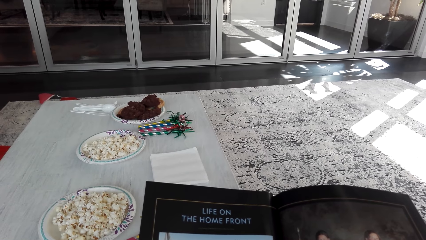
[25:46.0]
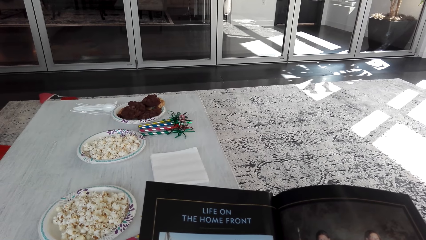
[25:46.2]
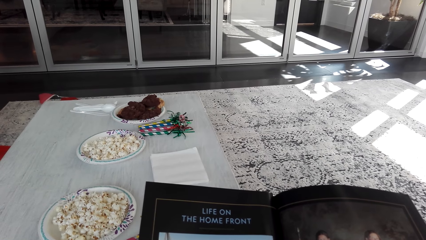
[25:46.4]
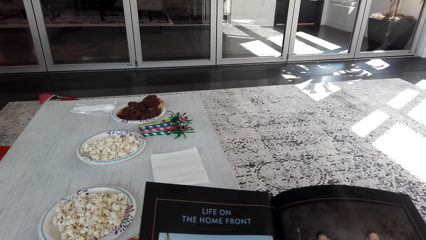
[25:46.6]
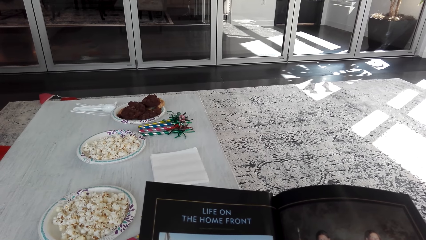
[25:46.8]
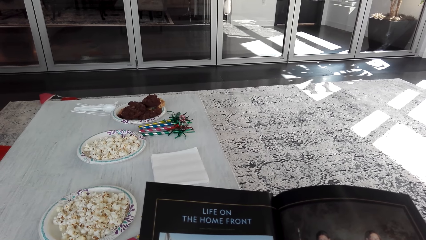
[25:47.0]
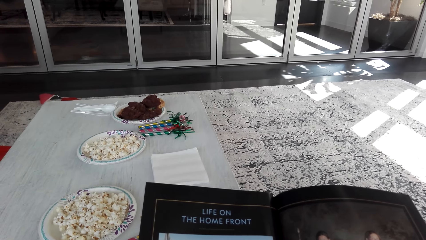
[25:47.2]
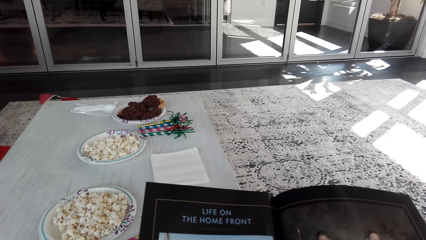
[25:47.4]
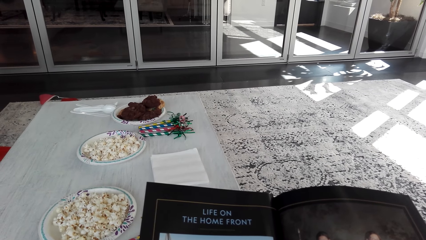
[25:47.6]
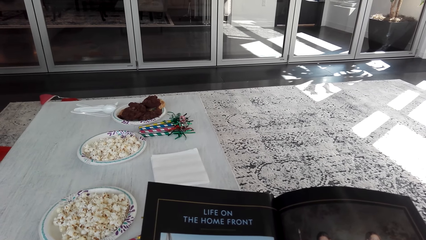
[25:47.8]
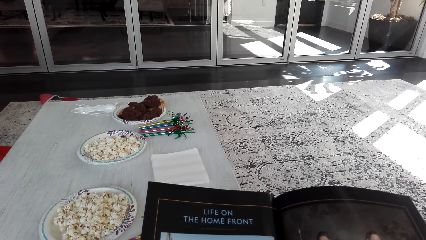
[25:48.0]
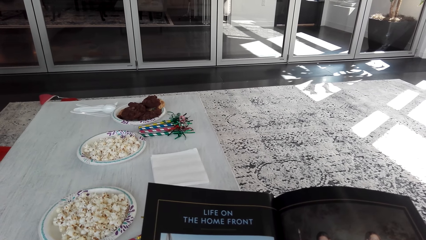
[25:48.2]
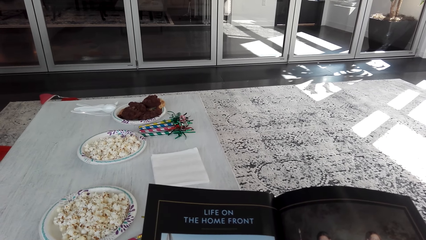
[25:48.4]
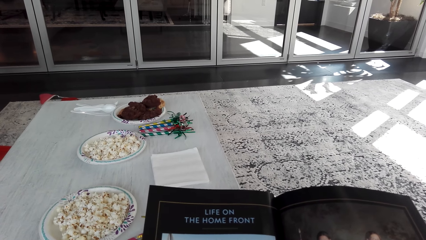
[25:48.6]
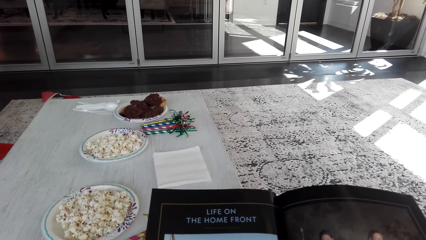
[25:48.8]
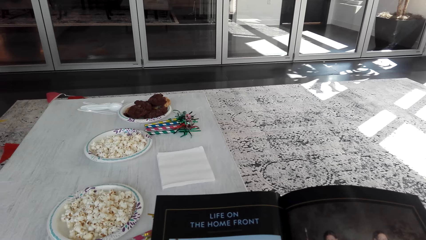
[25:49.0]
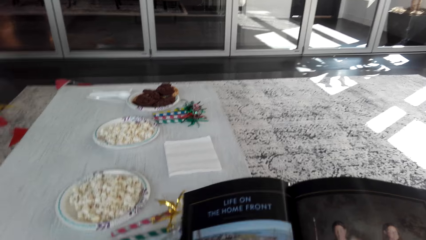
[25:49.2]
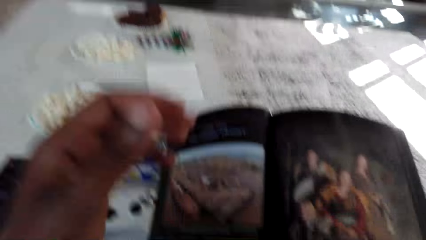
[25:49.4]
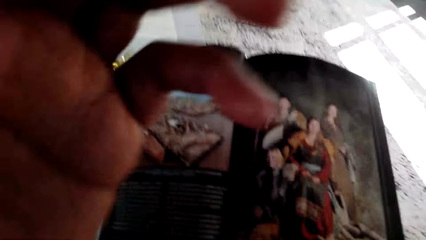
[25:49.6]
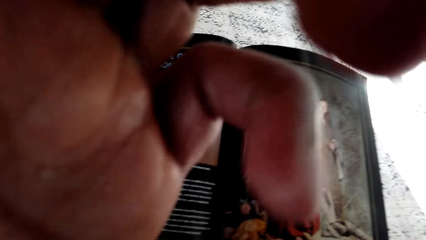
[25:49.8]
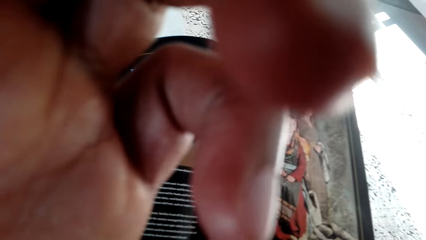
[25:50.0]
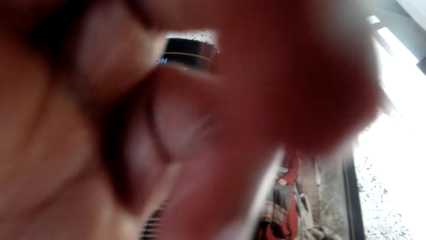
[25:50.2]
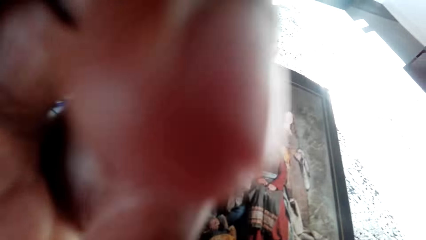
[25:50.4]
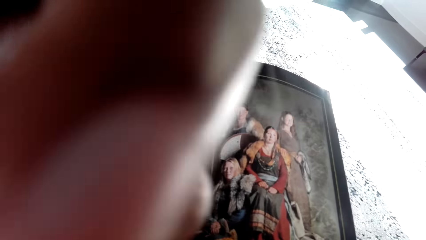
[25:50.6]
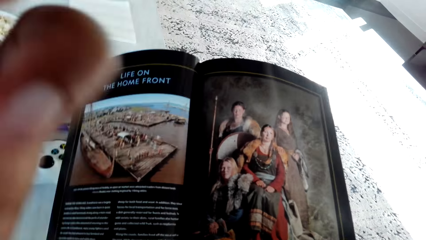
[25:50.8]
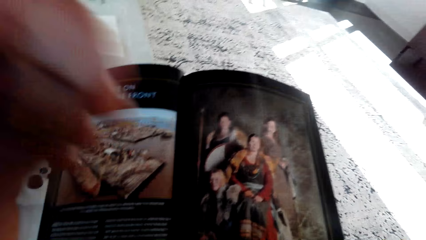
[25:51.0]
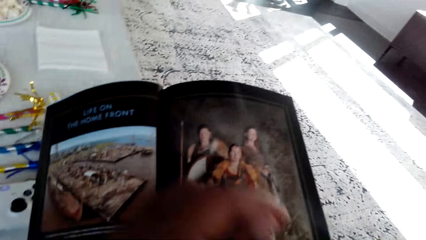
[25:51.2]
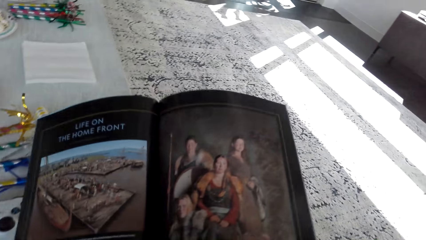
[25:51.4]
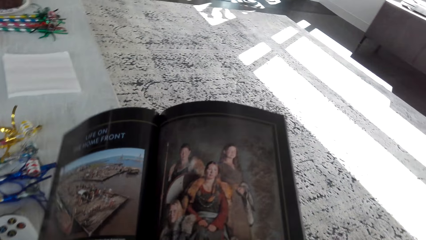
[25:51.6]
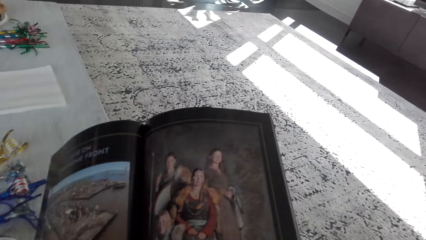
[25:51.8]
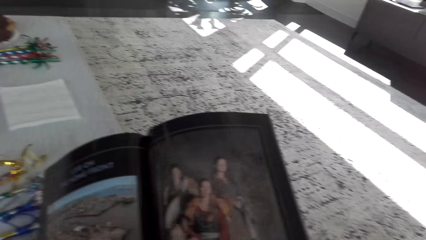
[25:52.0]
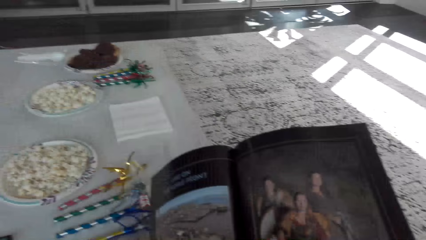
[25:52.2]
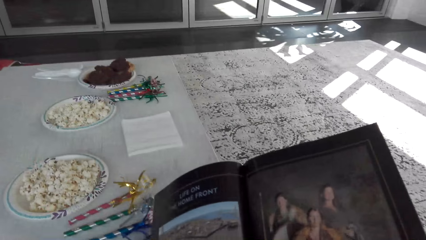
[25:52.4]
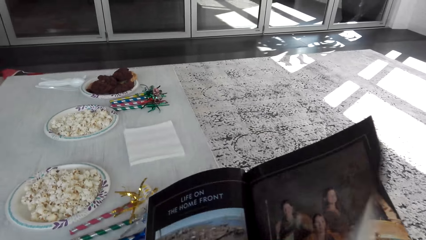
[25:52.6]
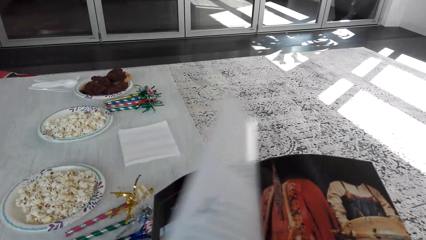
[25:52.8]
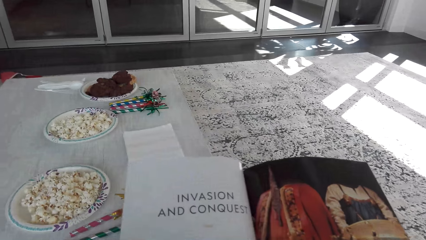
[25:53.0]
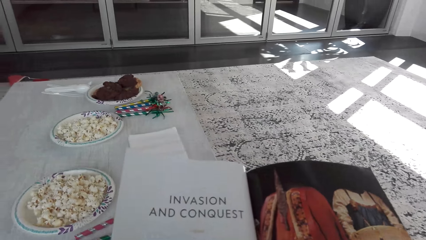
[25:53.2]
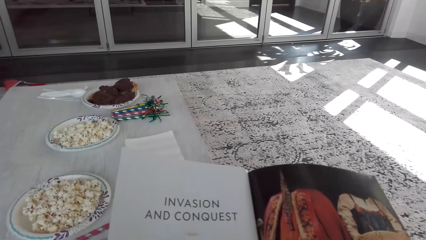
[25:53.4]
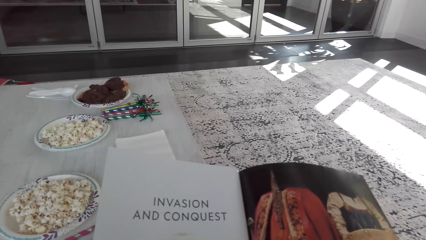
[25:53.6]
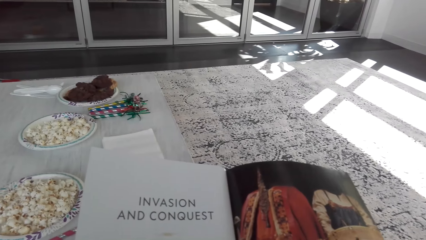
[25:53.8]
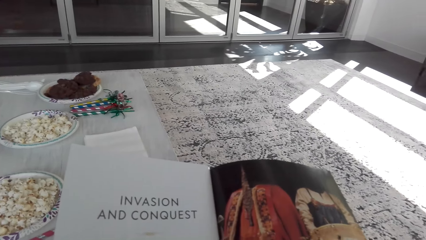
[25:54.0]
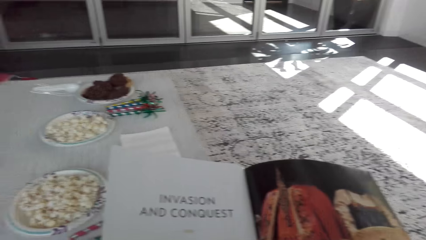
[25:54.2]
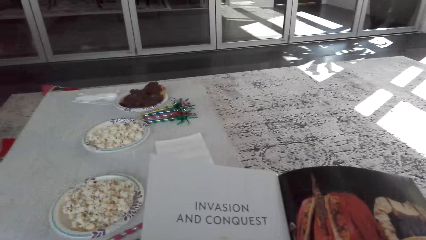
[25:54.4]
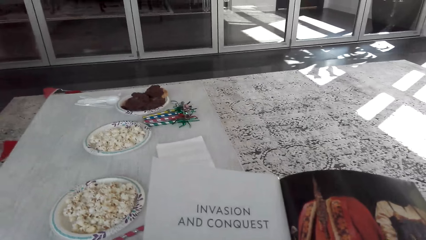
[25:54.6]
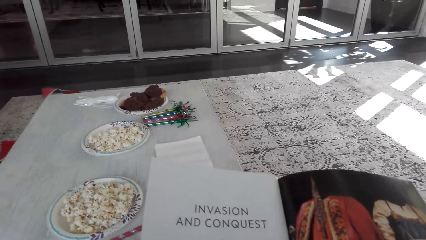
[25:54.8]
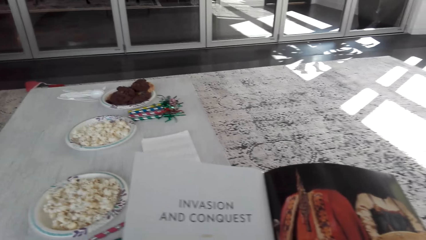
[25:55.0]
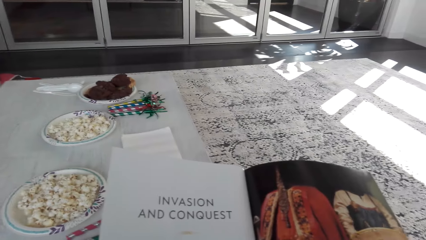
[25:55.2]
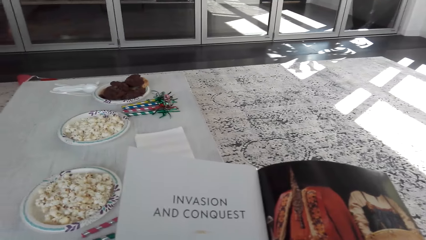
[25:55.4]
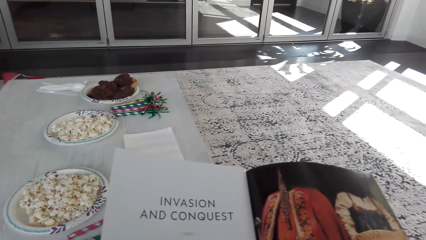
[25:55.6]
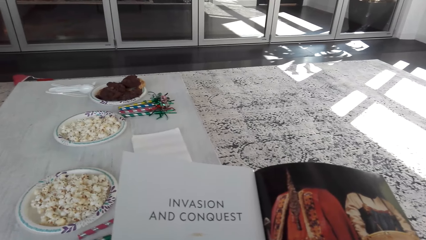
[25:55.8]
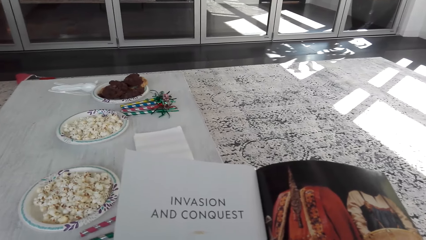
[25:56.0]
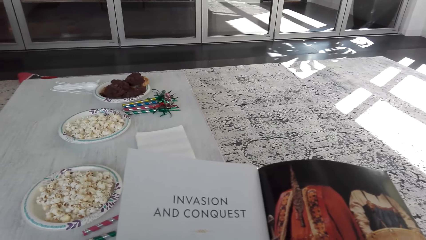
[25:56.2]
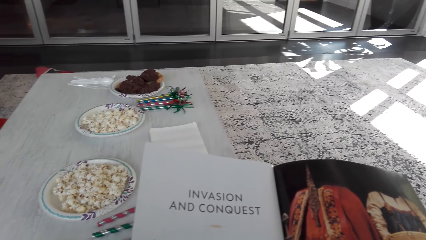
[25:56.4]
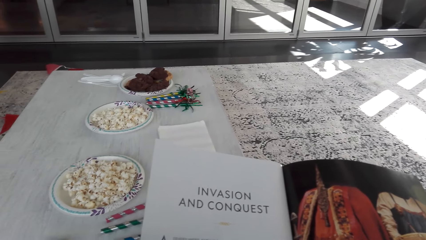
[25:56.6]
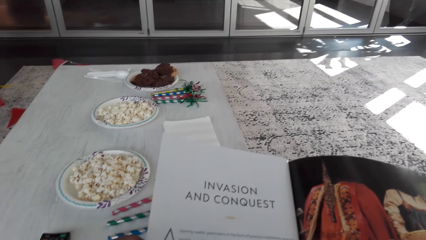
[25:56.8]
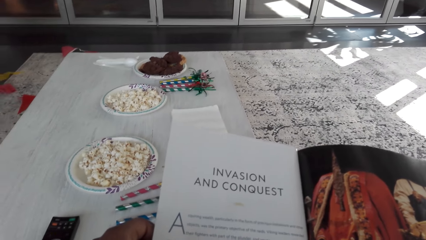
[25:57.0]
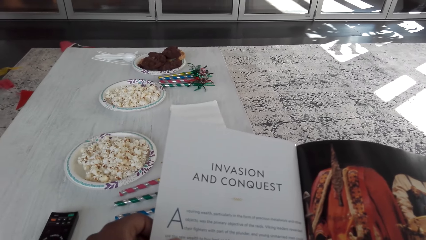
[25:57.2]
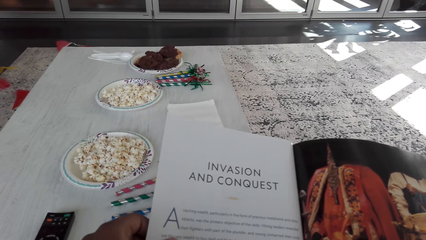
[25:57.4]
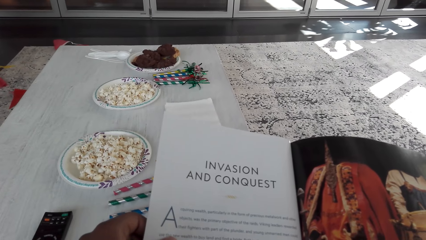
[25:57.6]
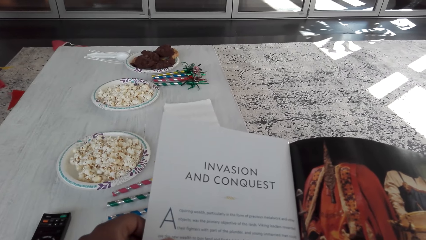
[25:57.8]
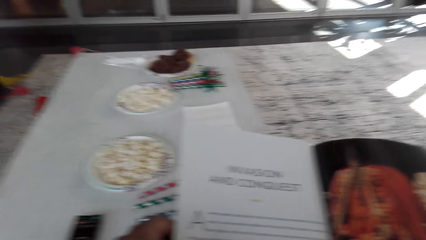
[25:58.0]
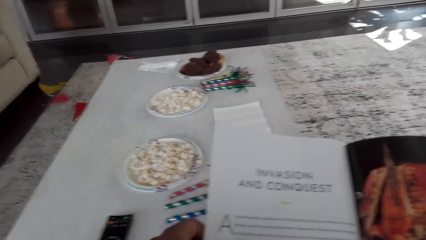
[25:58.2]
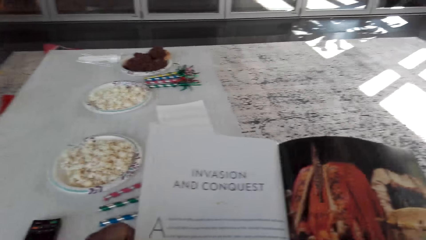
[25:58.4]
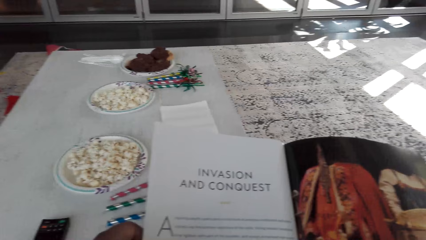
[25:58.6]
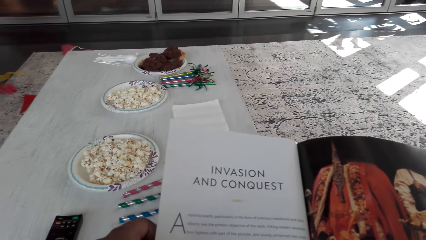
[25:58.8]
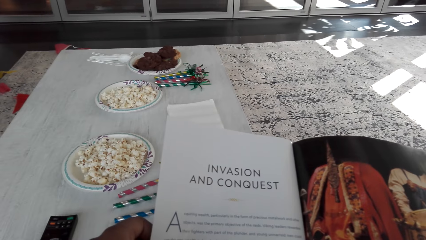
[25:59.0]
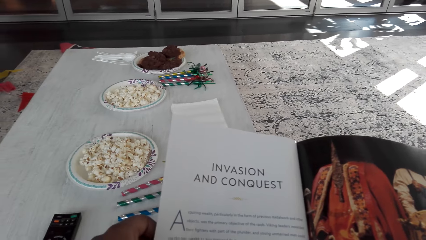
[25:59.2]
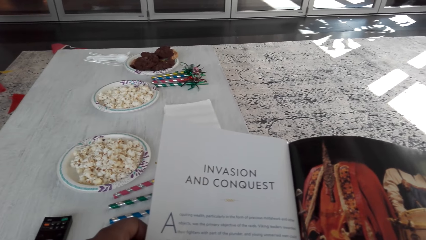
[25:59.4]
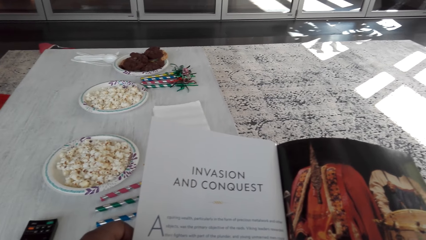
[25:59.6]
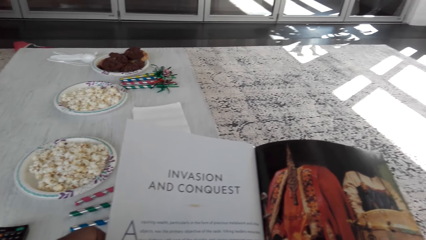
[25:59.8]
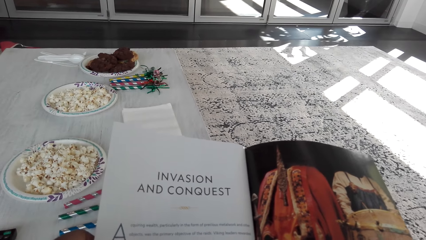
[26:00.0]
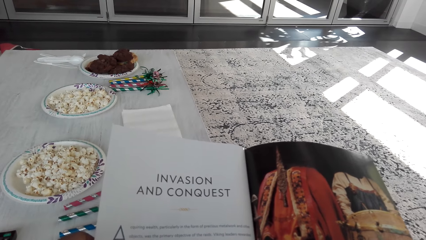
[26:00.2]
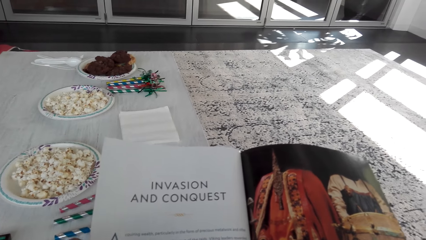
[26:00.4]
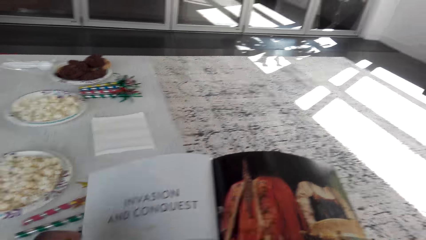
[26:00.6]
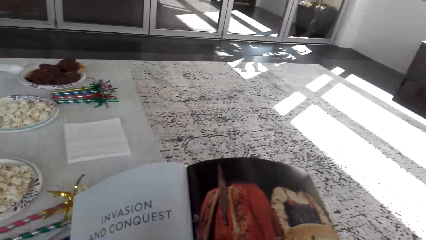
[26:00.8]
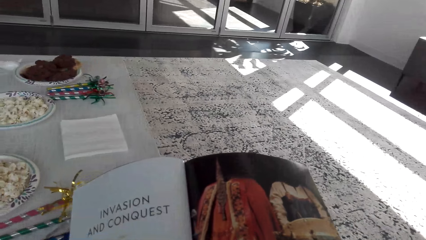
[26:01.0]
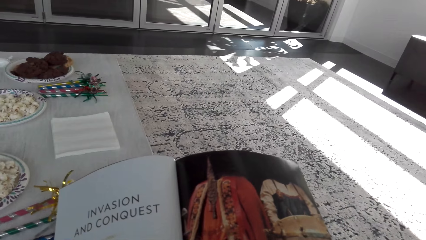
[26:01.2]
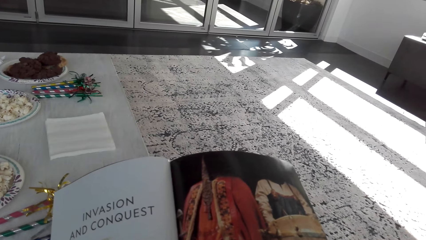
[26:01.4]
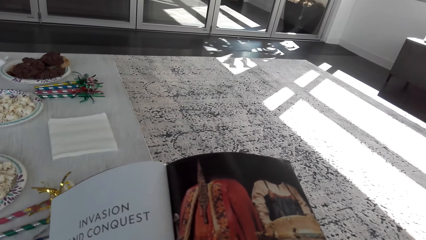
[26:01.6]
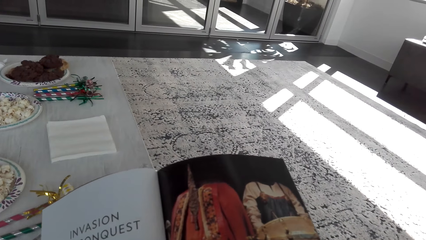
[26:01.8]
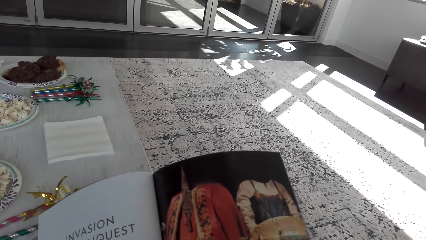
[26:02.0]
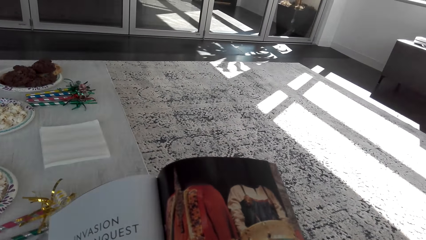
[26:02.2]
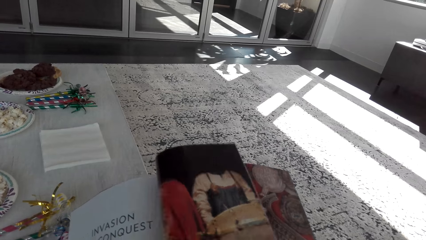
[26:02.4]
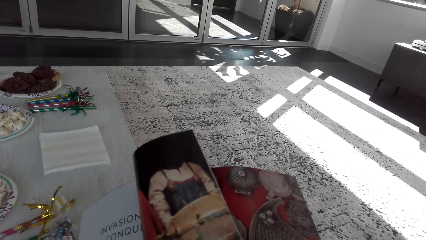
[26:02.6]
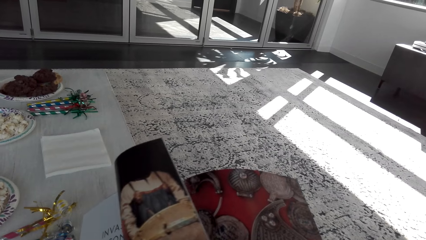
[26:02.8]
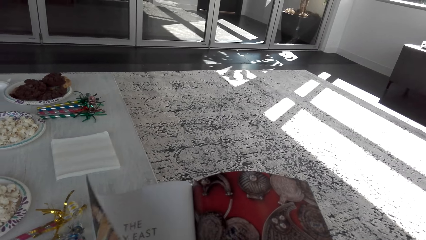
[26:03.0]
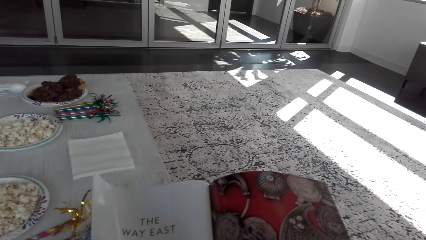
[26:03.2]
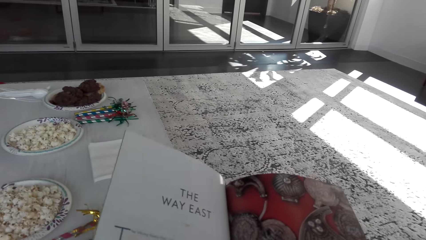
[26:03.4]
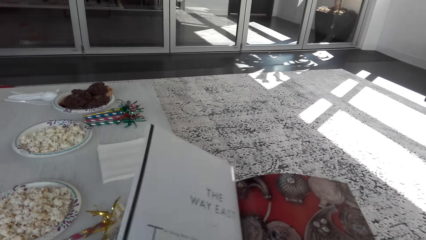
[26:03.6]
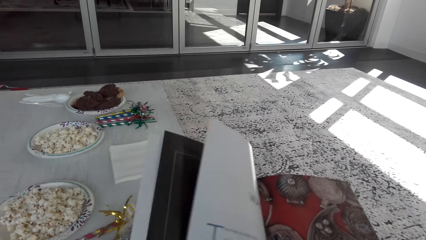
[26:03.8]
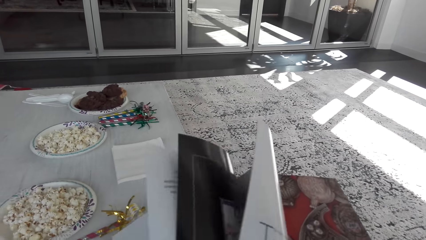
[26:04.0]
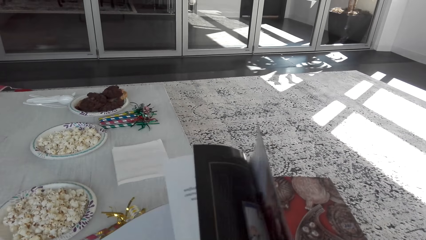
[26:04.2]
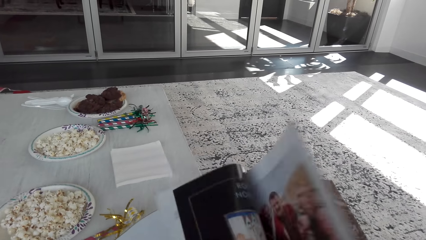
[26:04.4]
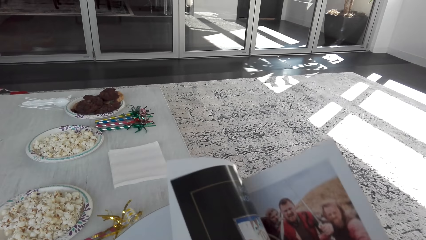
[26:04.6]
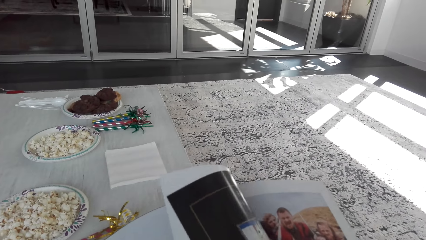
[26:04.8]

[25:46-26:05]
The camera wearer scratches his forehead. He moves his hand. He peruses the book or magazine. He turns a magazine page. He reads the magazine. He turns the magazine pages. He peruses the magazine.
